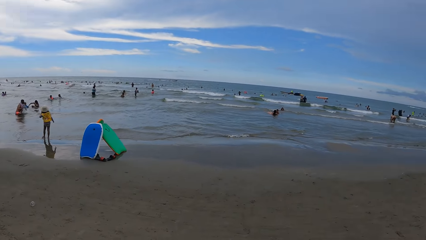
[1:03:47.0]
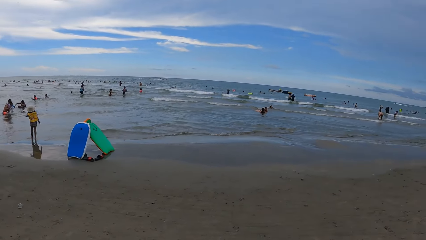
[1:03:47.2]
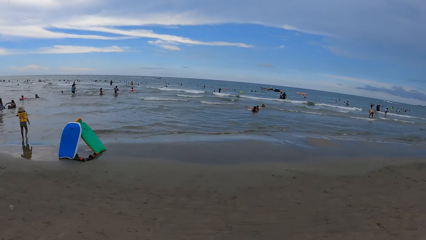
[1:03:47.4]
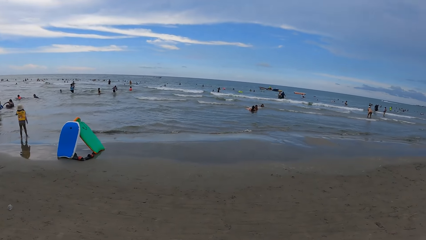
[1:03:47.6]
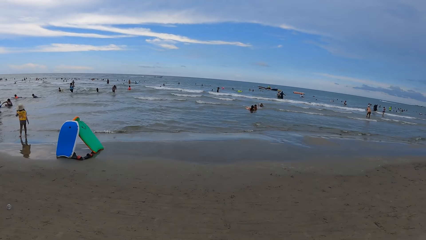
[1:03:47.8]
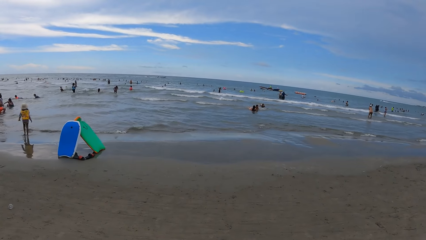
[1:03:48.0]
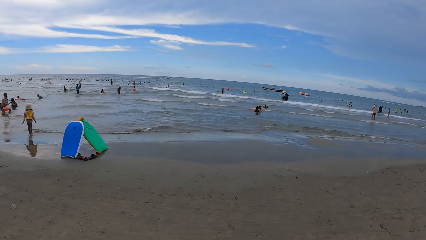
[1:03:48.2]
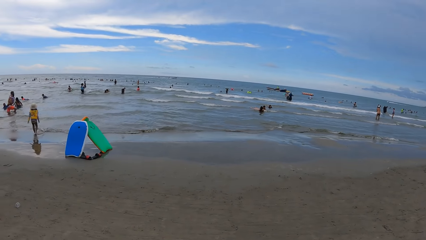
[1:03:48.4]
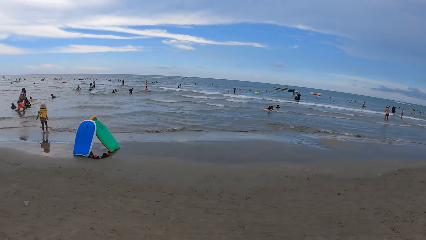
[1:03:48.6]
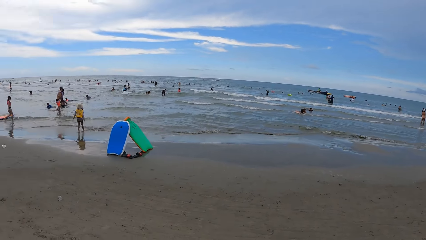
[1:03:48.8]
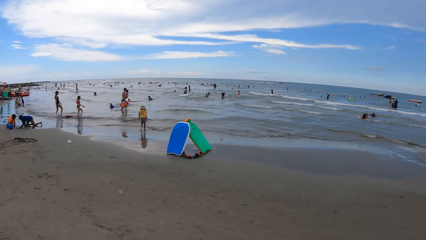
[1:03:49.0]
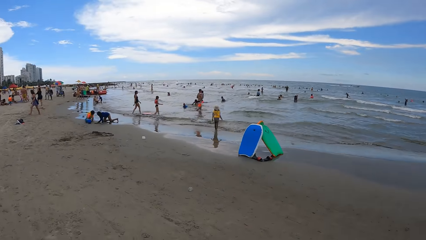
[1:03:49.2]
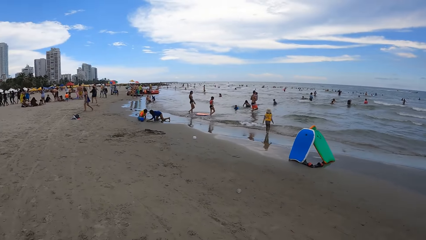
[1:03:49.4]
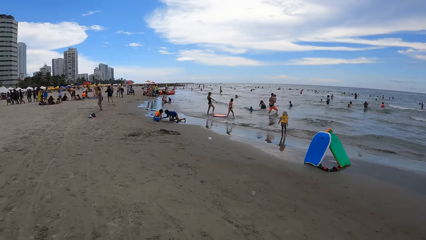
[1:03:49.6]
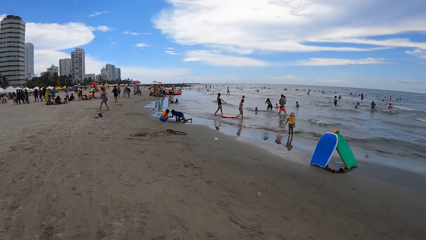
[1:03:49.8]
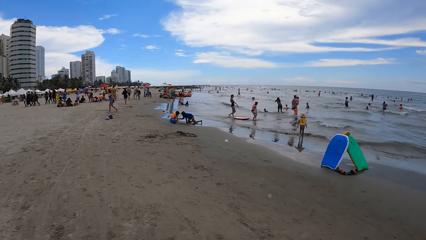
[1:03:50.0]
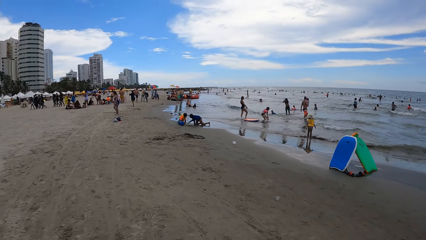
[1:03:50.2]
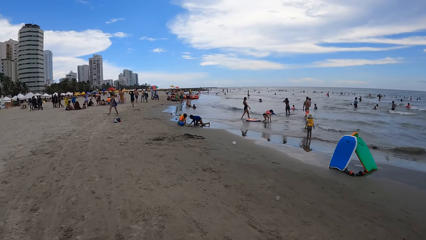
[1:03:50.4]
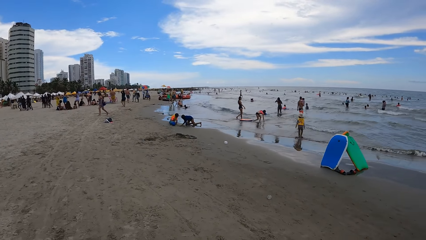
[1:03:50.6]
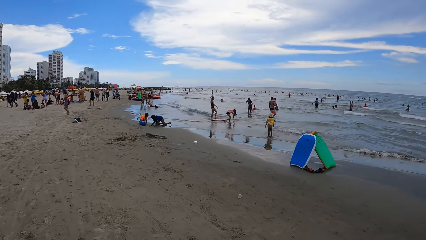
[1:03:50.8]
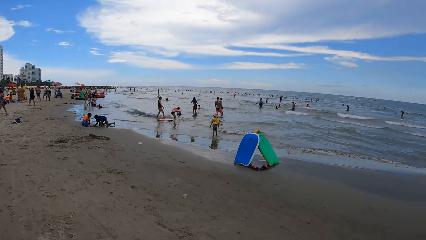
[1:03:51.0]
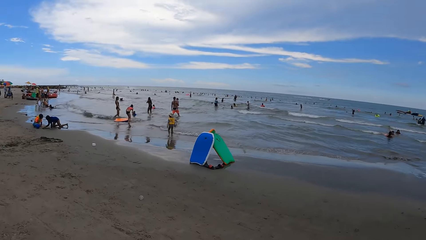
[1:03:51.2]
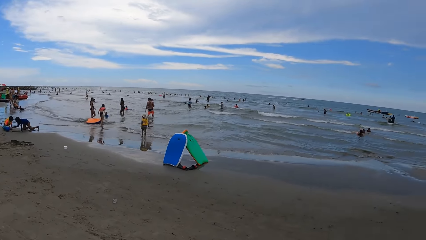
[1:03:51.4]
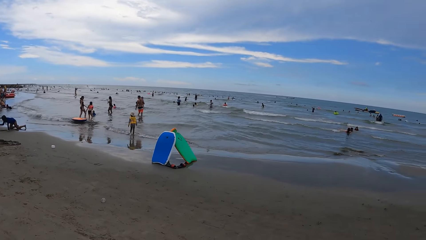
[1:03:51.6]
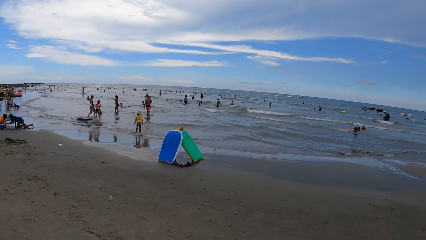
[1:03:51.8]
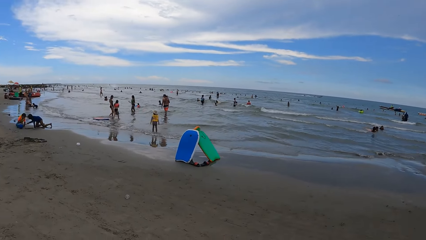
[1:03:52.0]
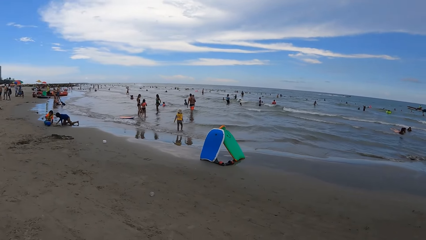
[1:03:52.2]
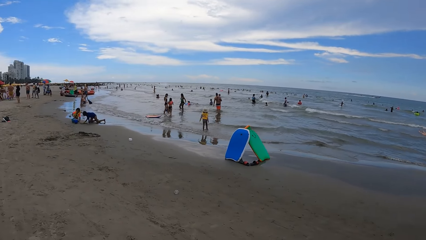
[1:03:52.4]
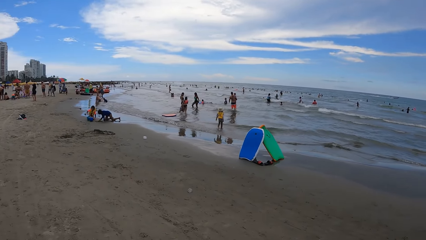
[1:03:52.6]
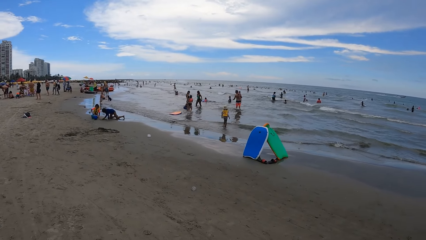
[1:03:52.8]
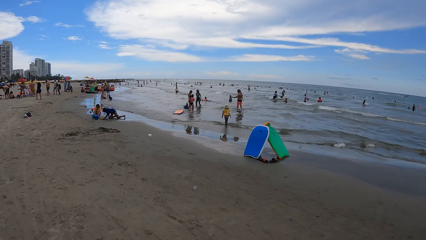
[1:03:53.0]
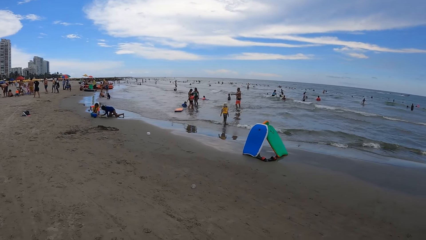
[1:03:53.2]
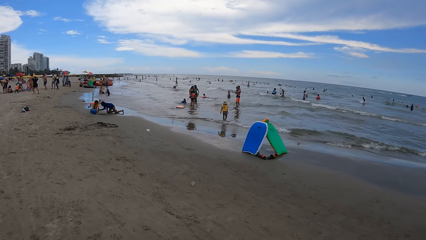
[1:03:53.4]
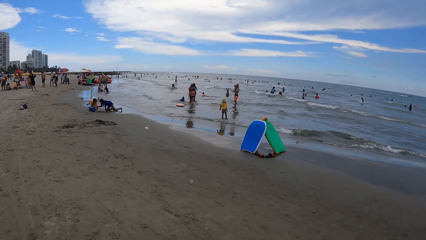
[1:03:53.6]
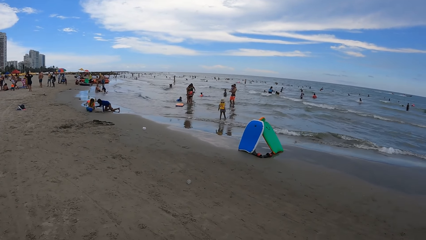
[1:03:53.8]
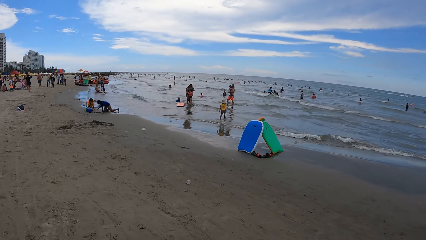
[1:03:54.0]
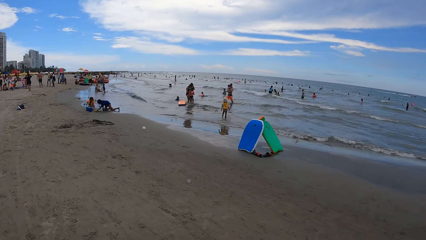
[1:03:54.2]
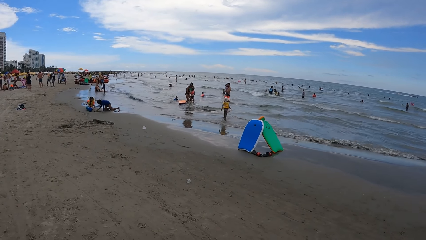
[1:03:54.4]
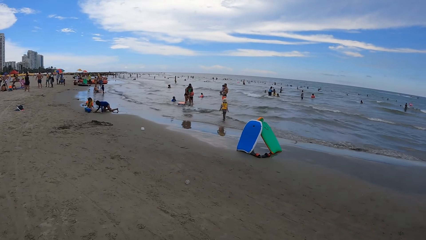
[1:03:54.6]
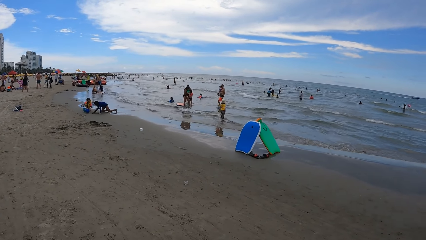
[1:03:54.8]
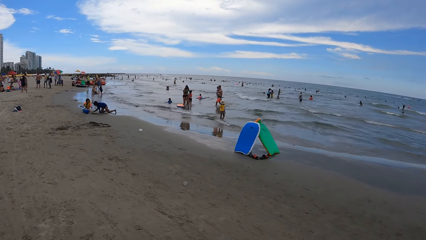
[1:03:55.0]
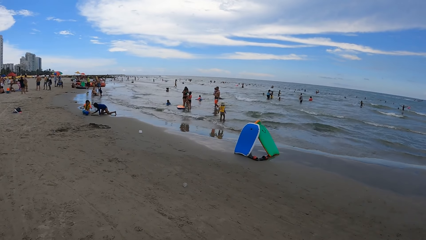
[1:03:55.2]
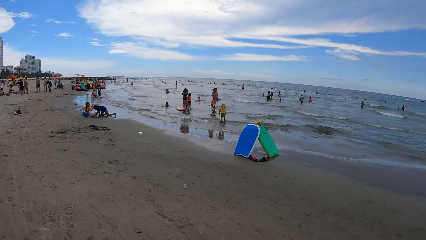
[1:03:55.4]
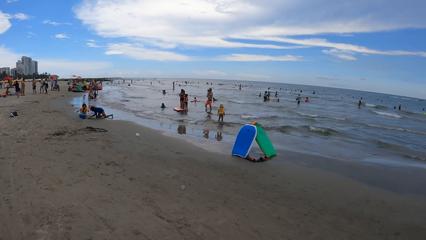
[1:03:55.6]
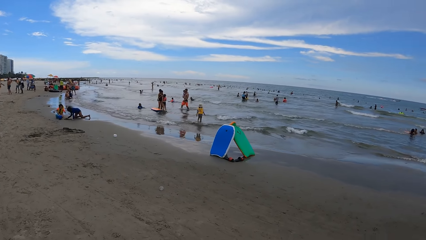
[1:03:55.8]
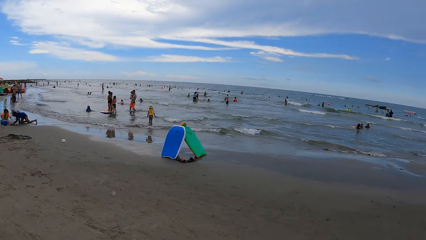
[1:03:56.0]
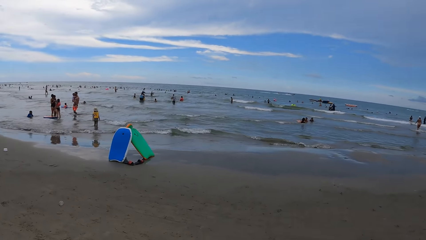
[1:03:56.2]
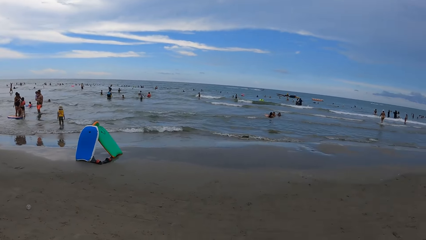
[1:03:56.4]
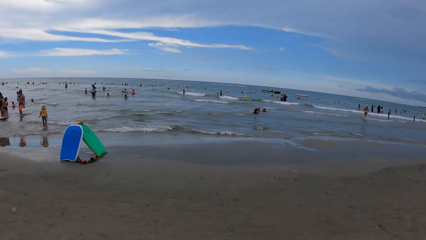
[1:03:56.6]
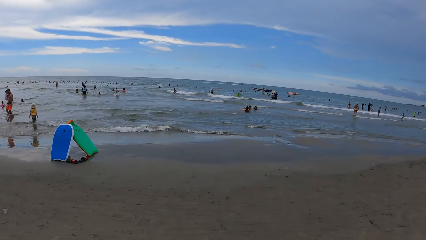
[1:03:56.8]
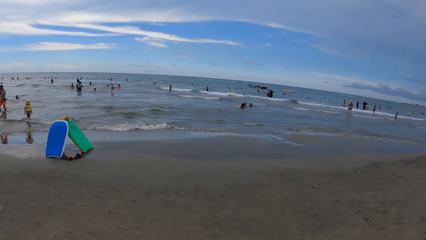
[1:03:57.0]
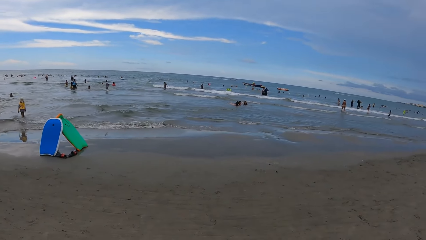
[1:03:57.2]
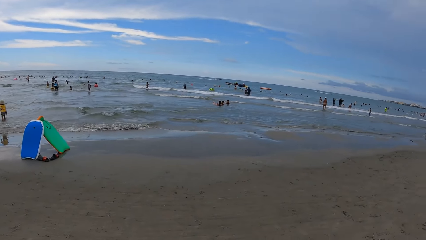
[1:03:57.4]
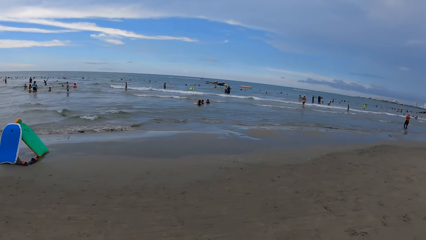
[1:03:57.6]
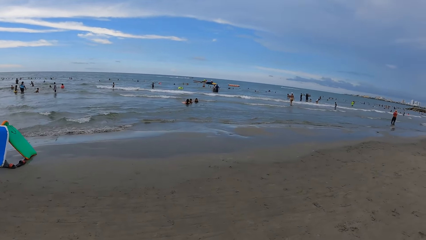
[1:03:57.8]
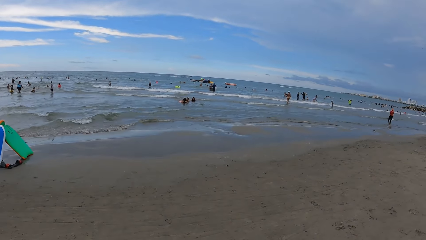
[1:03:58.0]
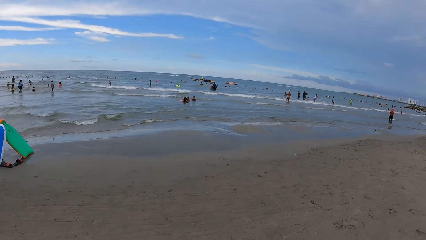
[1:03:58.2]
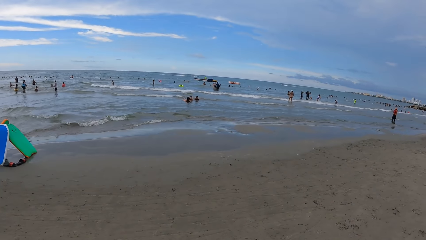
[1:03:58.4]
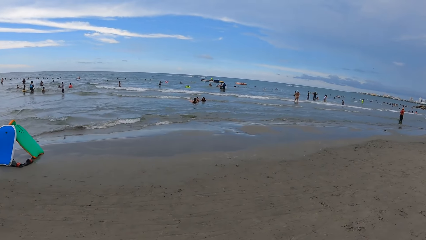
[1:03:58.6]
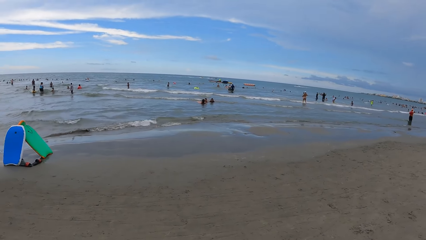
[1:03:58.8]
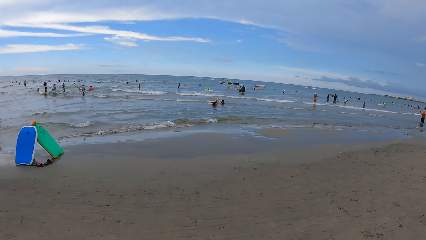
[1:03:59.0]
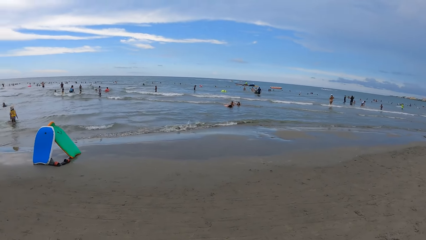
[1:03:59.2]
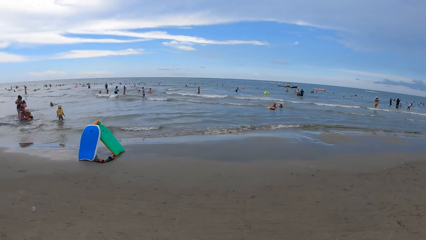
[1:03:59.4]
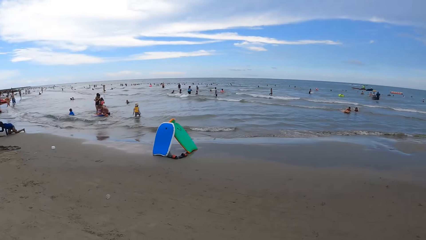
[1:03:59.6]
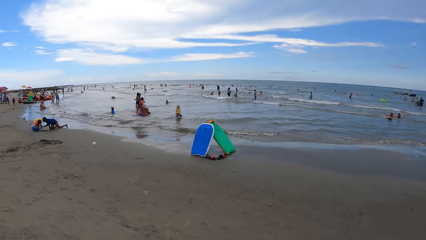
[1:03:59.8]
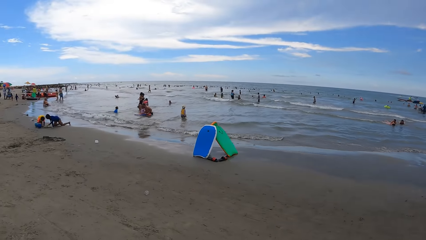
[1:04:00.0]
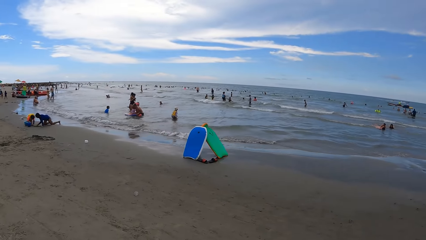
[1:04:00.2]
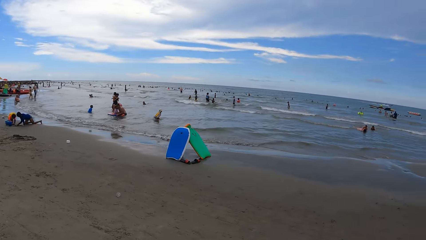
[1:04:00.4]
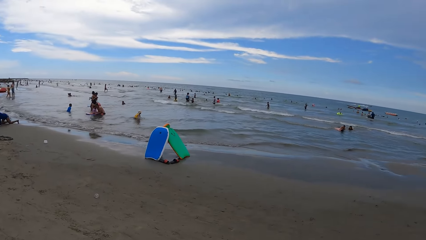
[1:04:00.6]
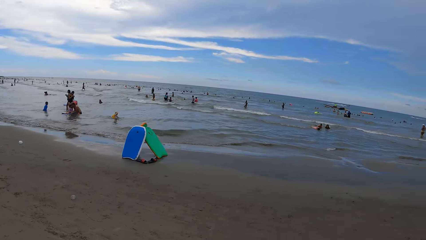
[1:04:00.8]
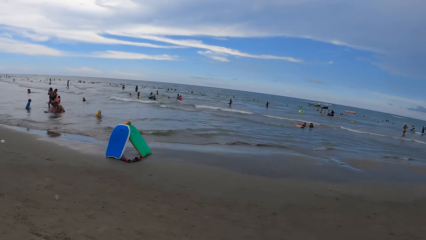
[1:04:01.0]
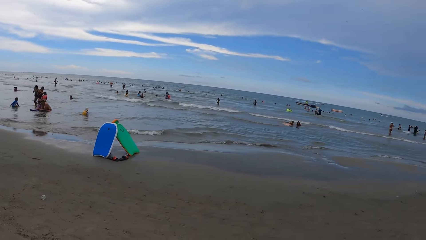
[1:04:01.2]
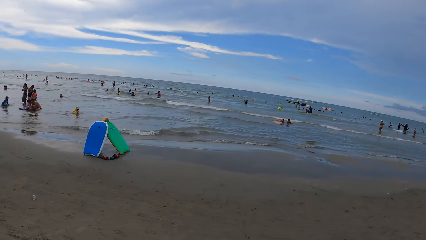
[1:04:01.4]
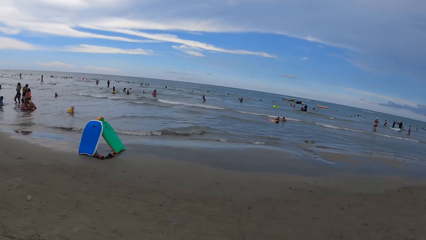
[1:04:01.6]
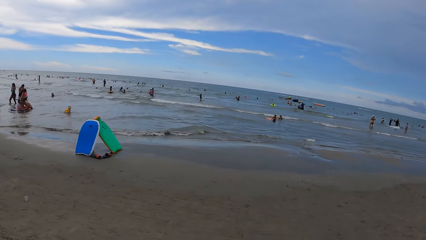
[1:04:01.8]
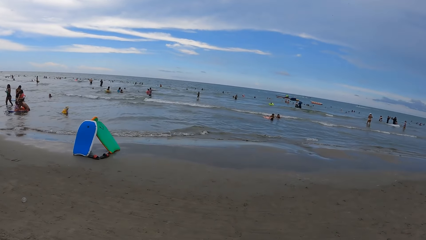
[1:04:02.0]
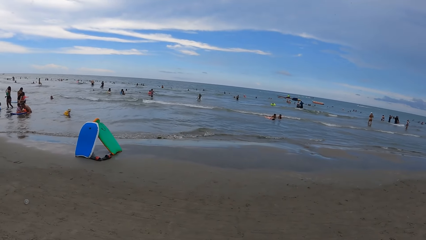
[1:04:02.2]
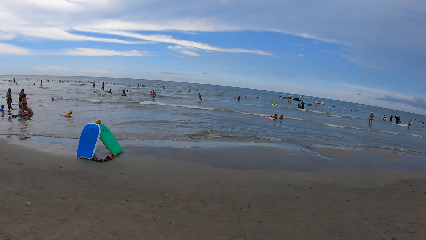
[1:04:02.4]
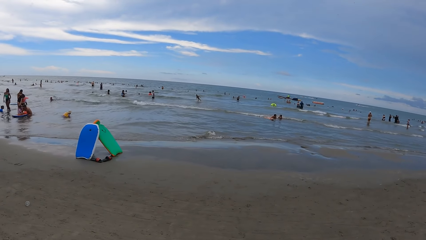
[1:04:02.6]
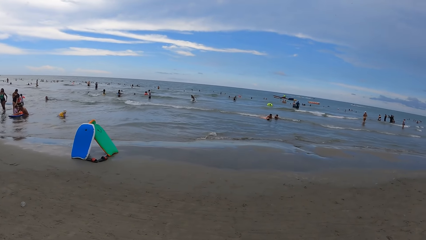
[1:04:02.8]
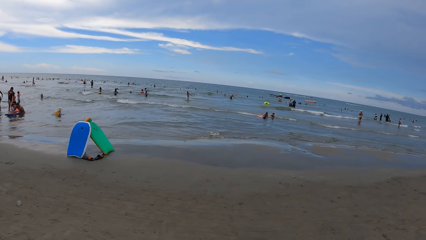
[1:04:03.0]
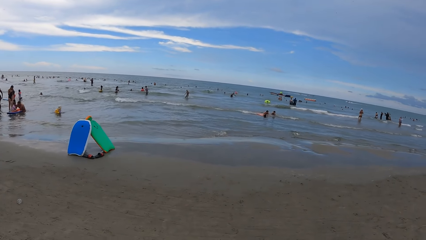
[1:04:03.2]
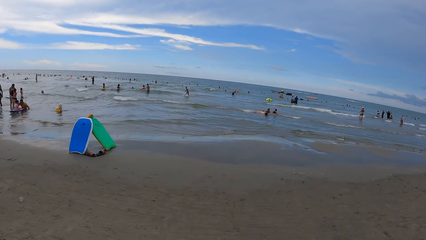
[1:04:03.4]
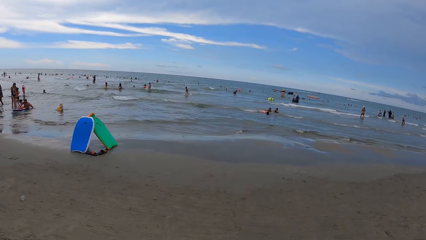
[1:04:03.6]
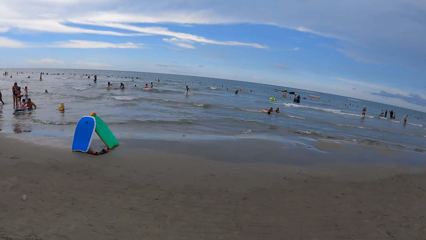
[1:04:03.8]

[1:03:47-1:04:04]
The camera wearer looks forward. They look right. They turn right. They look right. They look left. They look forward.
